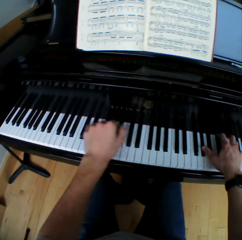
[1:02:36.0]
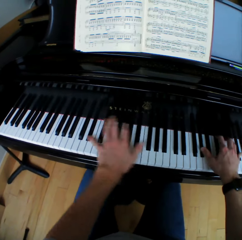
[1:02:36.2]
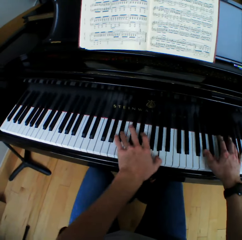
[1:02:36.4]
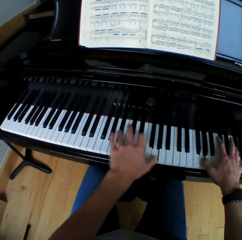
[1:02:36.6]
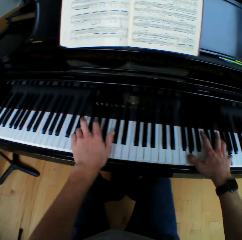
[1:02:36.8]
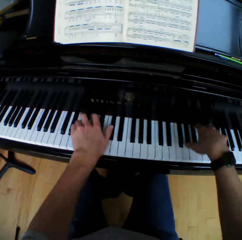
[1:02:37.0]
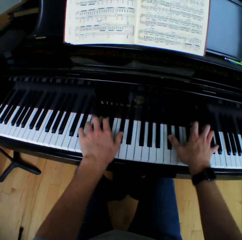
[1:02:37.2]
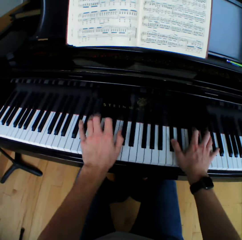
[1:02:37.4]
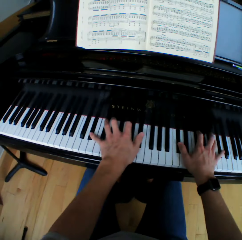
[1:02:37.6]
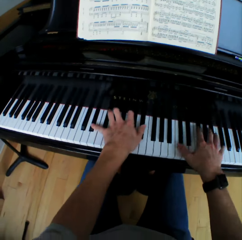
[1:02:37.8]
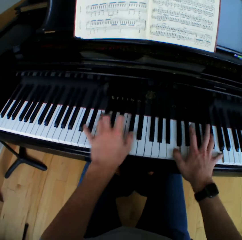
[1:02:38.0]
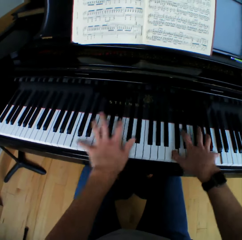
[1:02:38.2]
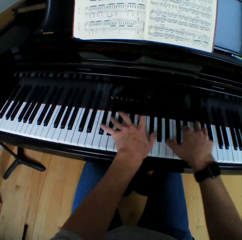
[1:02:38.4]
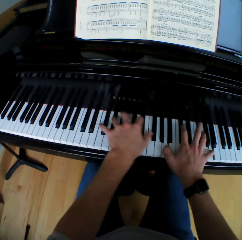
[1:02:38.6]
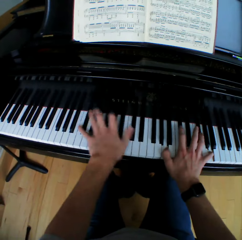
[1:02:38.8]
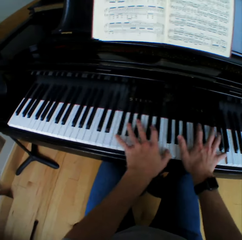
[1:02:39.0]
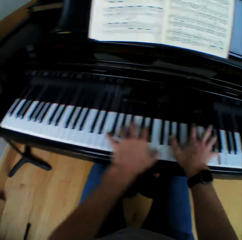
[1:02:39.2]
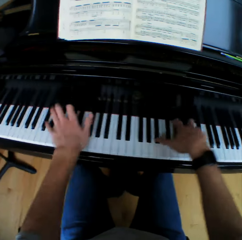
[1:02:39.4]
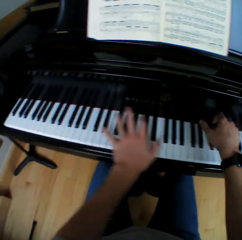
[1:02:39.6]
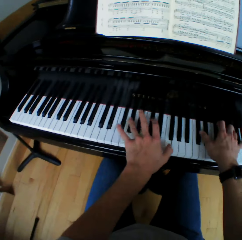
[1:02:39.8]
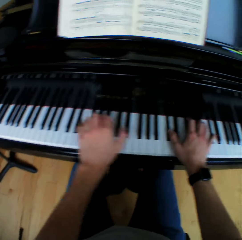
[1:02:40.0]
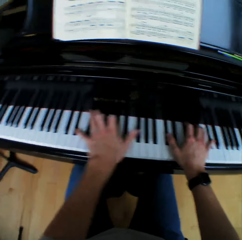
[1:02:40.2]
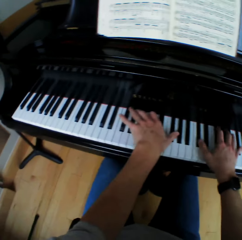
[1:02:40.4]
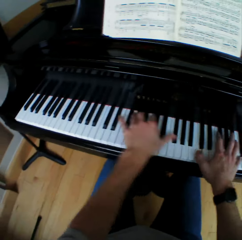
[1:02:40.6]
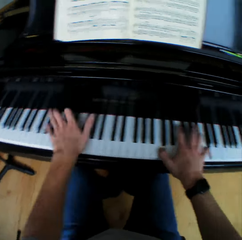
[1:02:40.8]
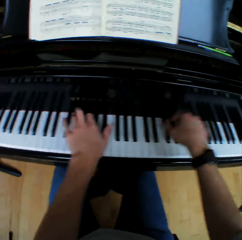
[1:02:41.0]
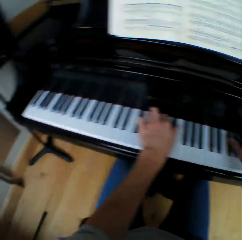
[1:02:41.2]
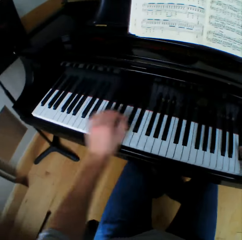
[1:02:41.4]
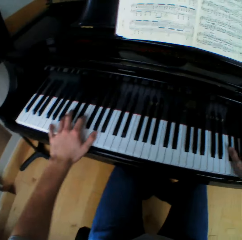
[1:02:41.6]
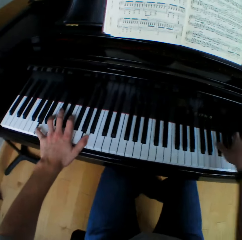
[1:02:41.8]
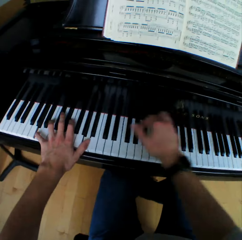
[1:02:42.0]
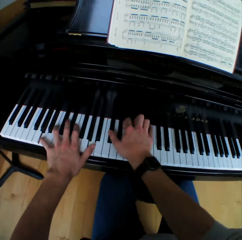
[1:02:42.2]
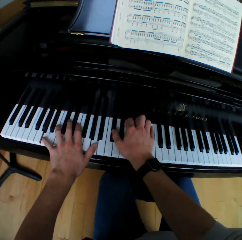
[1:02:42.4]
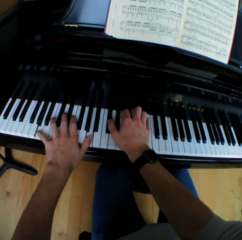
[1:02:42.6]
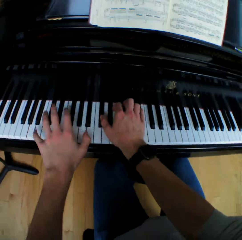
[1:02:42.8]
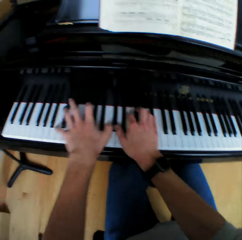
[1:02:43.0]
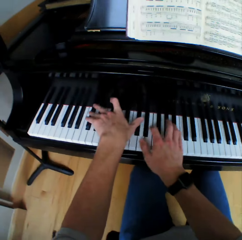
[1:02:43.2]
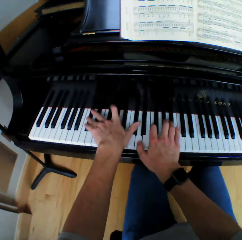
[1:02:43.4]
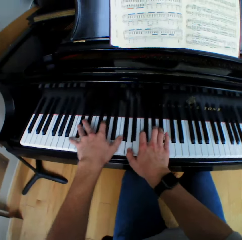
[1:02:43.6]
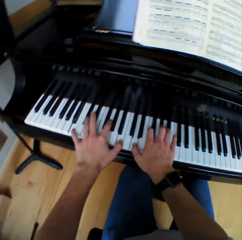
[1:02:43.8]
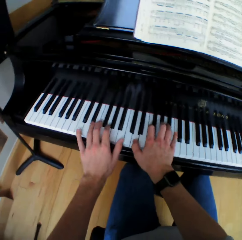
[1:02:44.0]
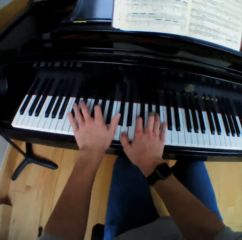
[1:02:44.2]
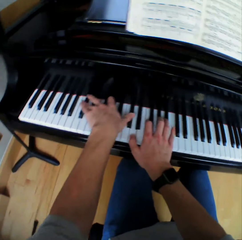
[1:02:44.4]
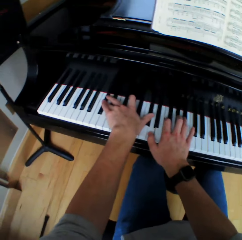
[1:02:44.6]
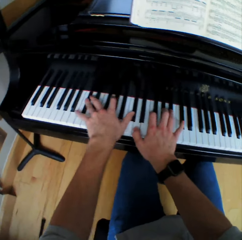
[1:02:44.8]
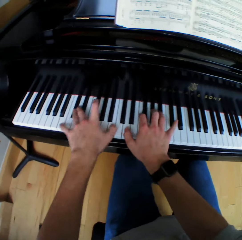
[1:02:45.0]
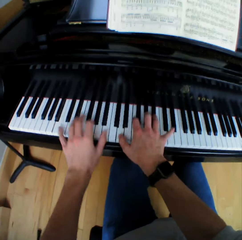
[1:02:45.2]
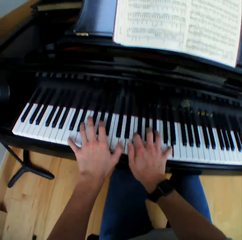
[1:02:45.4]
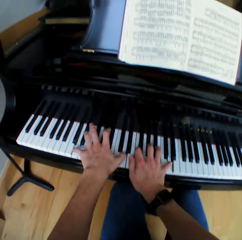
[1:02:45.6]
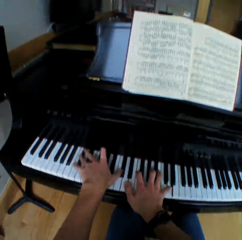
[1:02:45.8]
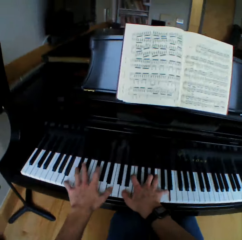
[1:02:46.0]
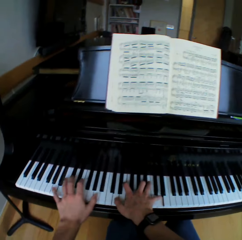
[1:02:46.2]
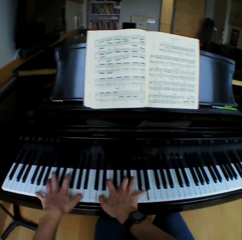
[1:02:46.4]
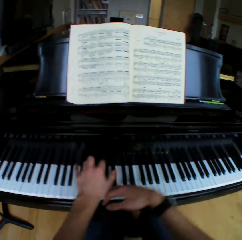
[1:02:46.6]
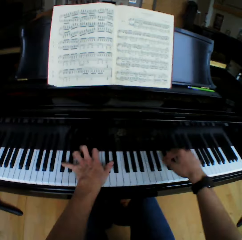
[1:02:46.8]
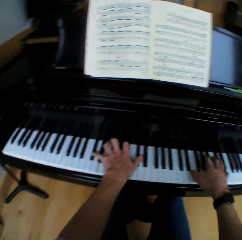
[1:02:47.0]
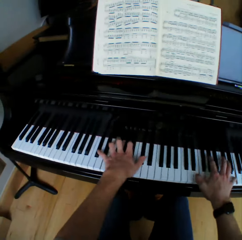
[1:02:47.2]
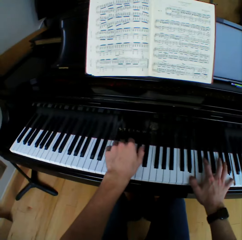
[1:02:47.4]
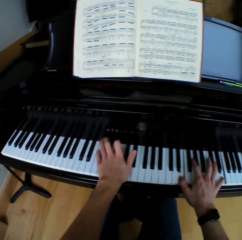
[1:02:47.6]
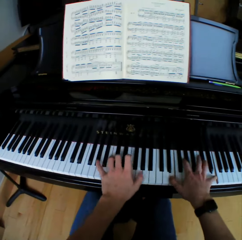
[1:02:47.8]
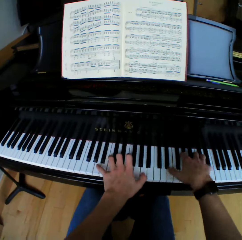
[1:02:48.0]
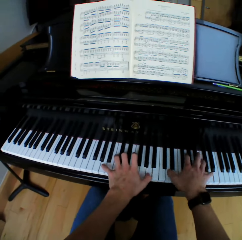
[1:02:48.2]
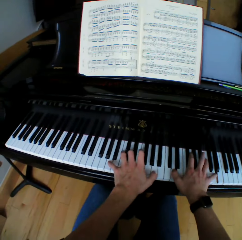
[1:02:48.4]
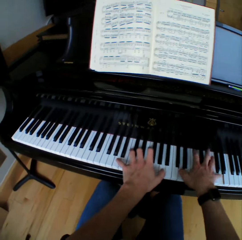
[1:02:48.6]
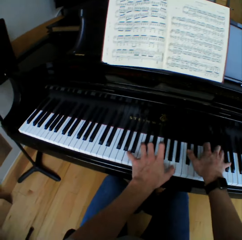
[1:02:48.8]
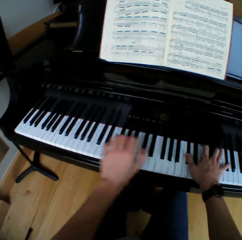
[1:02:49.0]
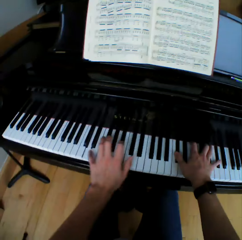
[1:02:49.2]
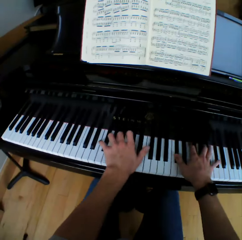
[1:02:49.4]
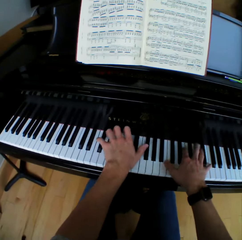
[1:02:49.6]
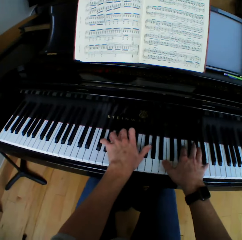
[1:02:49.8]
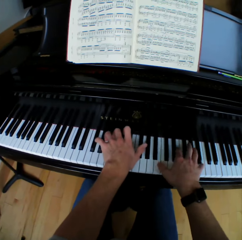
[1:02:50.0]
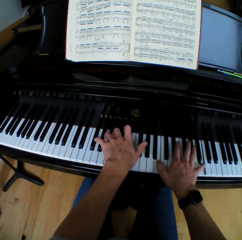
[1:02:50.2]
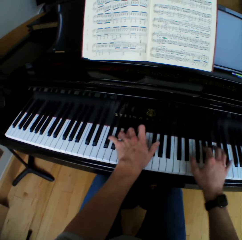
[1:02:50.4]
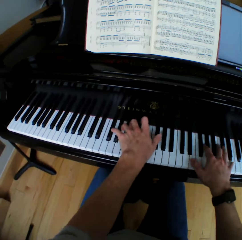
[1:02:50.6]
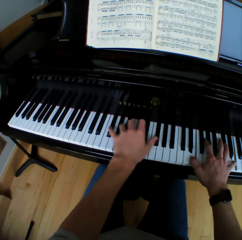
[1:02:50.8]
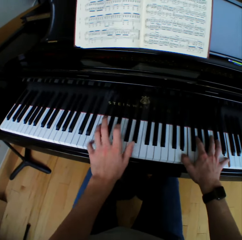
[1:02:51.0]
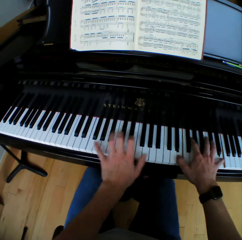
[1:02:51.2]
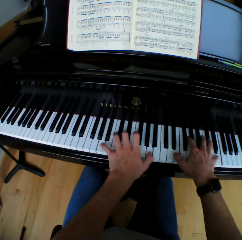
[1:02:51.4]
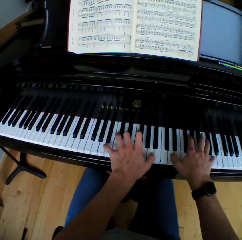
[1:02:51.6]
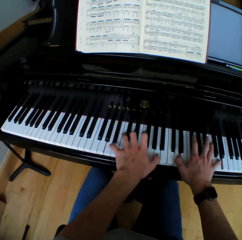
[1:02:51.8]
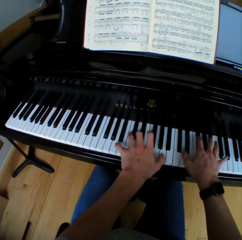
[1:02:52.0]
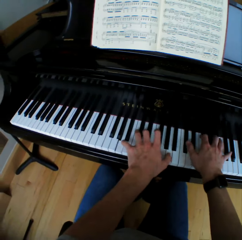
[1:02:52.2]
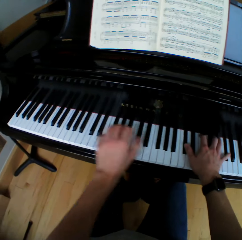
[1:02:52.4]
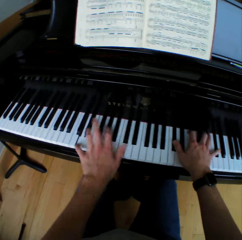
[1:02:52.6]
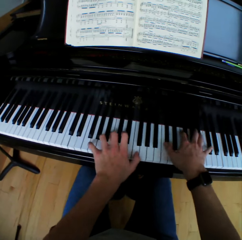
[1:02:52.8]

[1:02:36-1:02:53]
The camera wearer plays piano. They move the left hand. They play piano. They move the right hand. They play piano. They move both hands. They play piano.

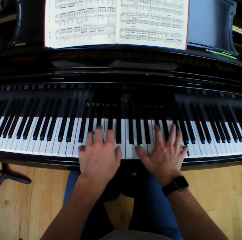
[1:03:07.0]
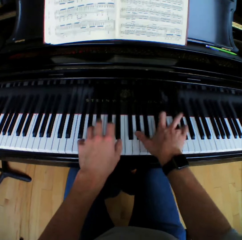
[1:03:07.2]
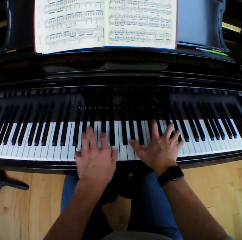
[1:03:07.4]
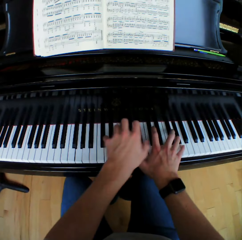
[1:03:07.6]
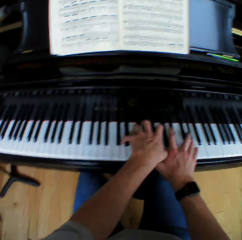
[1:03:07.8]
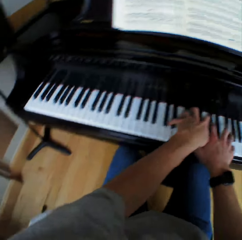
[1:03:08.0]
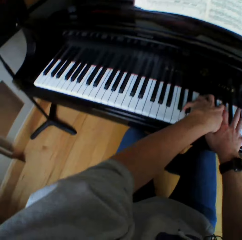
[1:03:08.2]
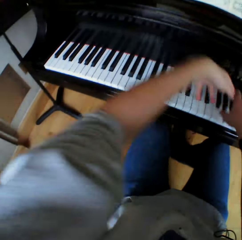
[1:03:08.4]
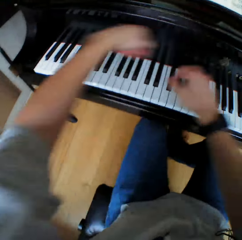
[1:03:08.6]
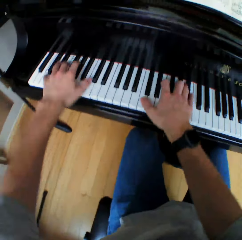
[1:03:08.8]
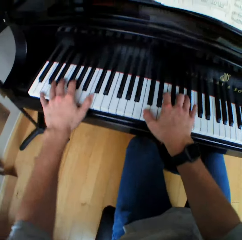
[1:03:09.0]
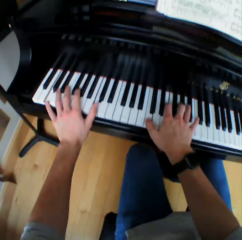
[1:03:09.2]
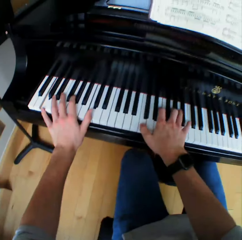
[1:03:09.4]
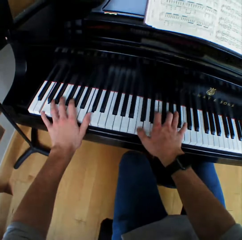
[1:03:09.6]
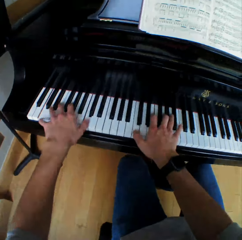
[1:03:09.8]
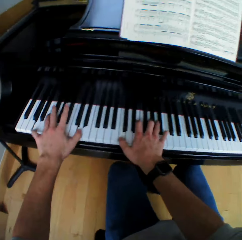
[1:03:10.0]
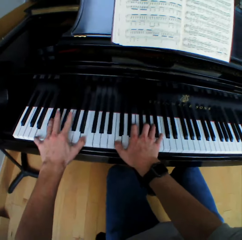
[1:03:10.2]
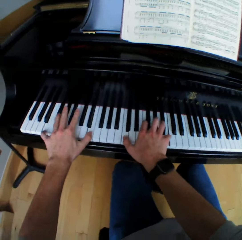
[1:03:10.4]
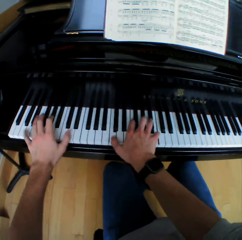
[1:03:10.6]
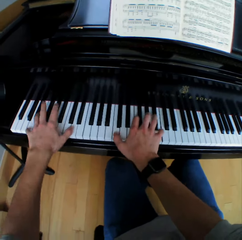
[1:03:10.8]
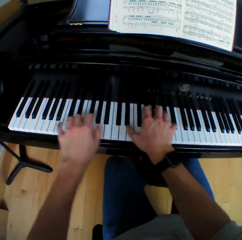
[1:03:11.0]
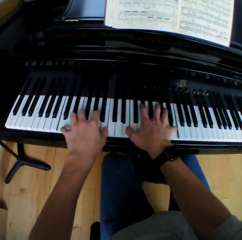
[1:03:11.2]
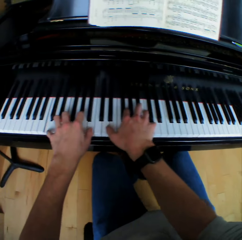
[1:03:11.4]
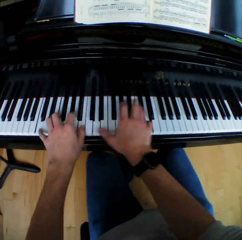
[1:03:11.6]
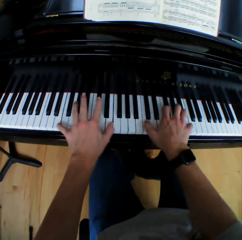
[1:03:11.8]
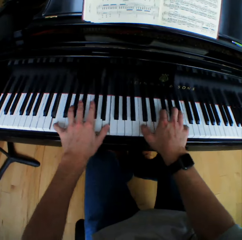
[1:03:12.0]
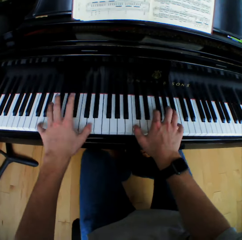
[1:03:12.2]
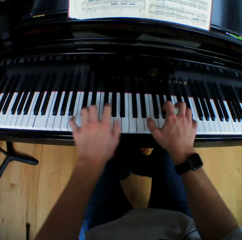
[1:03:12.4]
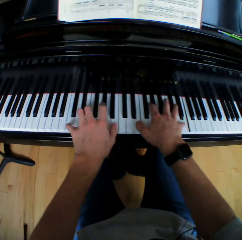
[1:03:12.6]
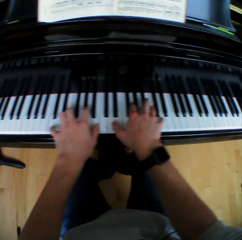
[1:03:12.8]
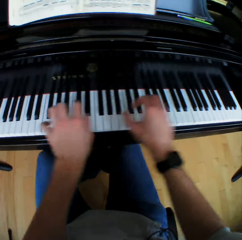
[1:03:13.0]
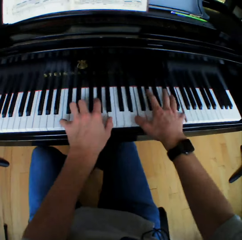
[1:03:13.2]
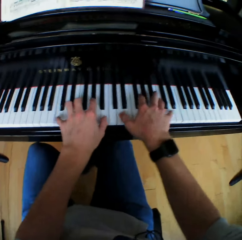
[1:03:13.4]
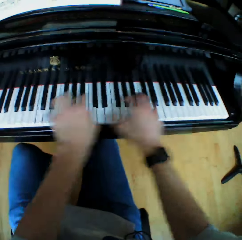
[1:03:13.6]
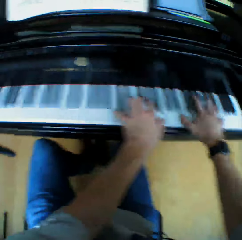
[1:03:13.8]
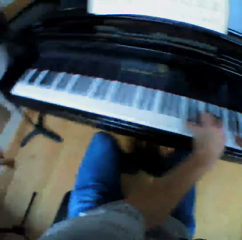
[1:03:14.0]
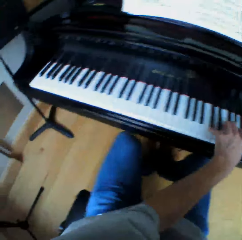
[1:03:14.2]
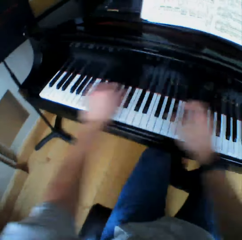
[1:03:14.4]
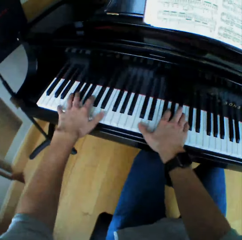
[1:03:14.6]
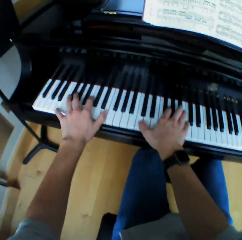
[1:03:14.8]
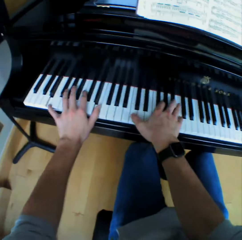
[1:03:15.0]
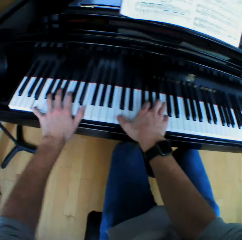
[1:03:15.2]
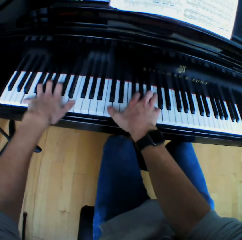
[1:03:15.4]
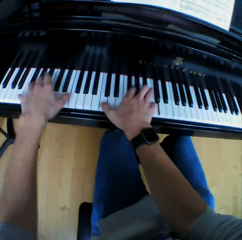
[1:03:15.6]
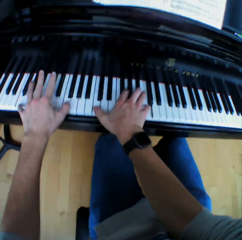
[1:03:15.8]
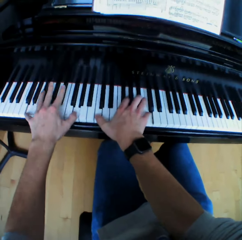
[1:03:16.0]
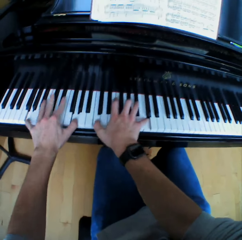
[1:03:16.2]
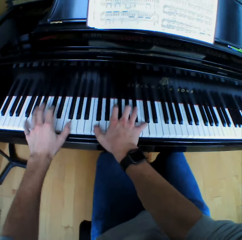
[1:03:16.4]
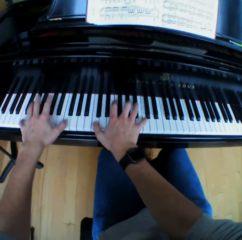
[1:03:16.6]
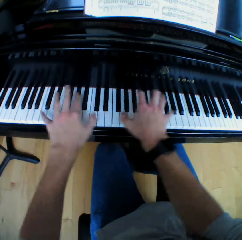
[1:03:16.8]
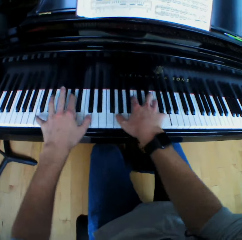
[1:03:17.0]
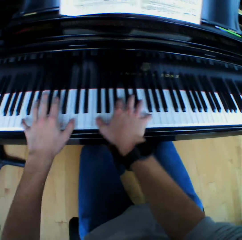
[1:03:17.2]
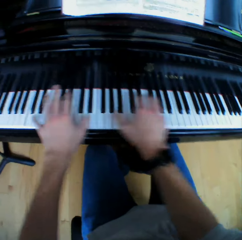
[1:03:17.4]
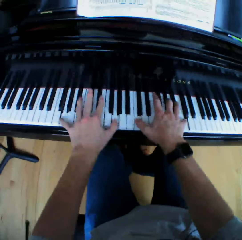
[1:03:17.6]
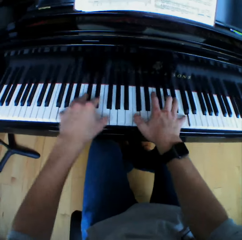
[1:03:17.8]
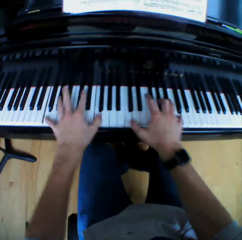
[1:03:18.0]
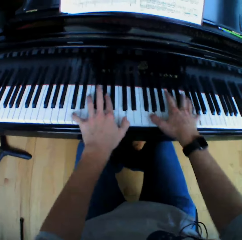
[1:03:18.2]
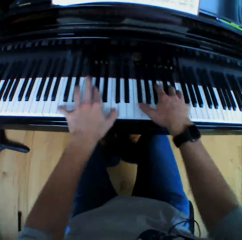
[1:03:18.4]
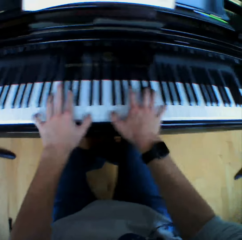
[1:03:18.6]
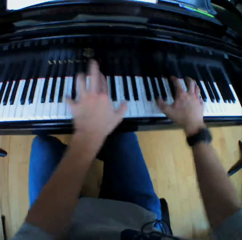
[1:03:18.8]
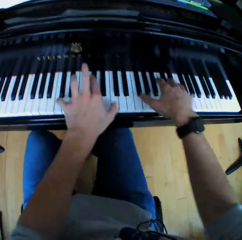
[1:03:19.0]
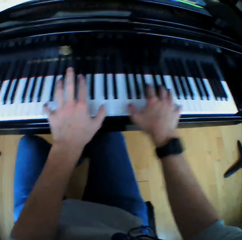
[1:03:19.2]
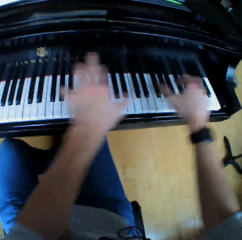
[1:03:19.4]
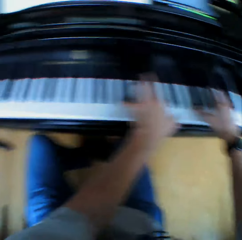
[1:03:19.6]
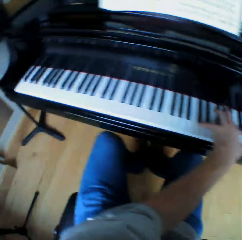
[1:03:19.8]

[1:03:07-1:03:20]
The camera wearer moves both hands. They play piano. They move both hands. They play piano. They move both hands. They play piano. They move both hands. They play piano. They move both hands. They play piano. They move both hands. They play piano.
